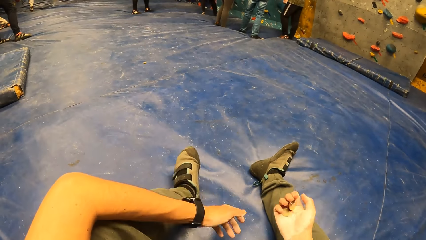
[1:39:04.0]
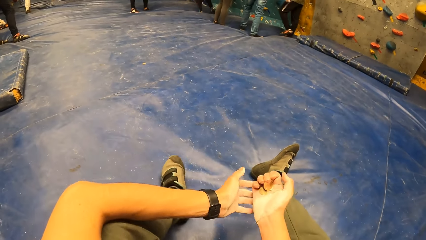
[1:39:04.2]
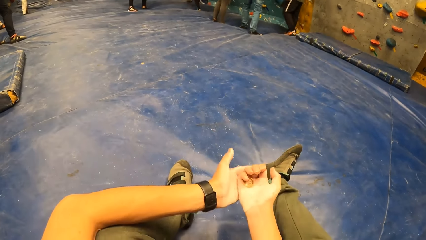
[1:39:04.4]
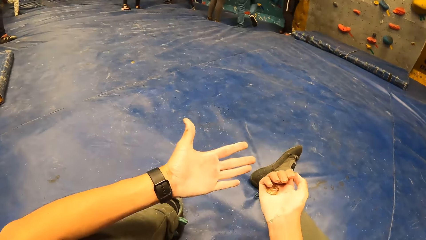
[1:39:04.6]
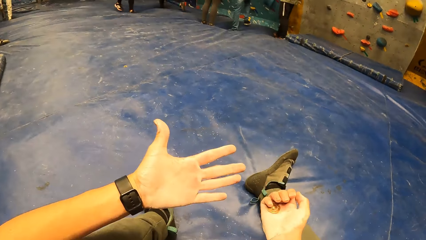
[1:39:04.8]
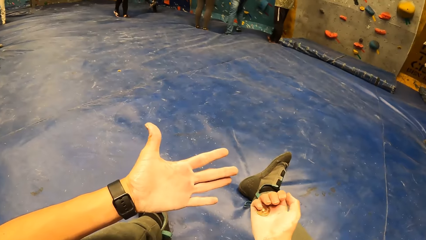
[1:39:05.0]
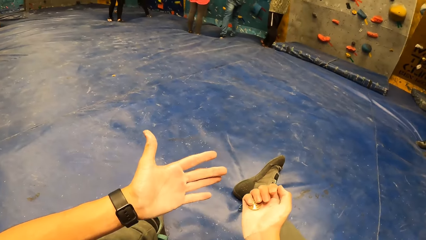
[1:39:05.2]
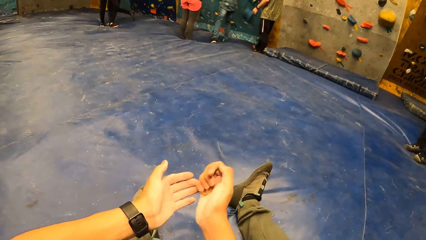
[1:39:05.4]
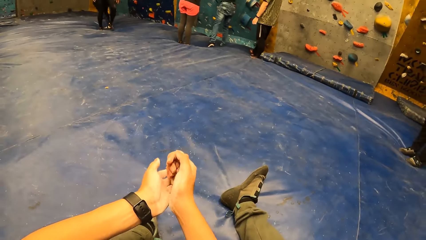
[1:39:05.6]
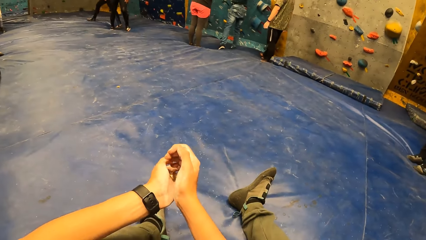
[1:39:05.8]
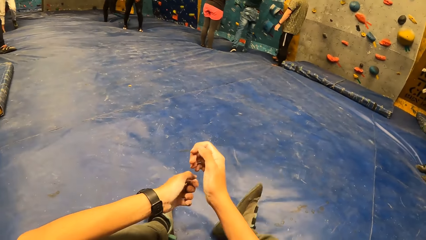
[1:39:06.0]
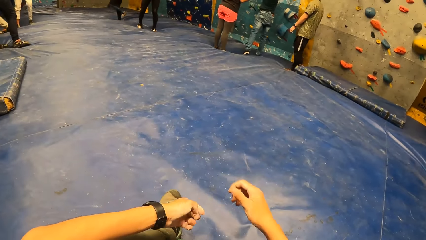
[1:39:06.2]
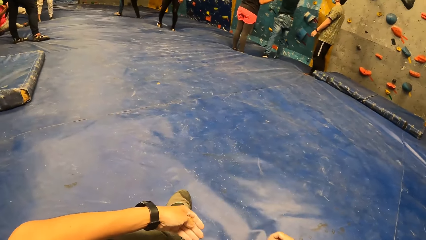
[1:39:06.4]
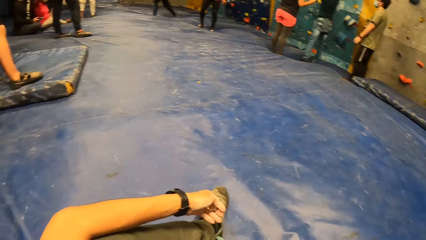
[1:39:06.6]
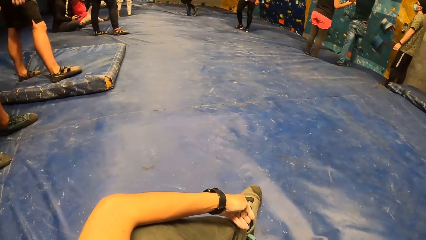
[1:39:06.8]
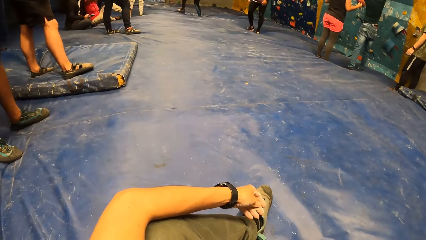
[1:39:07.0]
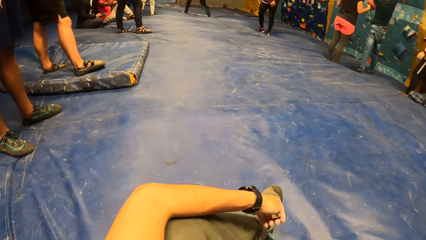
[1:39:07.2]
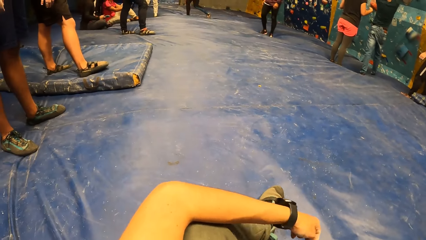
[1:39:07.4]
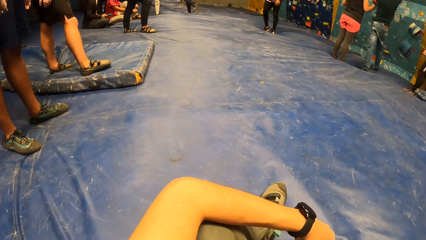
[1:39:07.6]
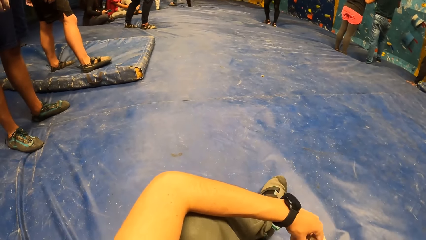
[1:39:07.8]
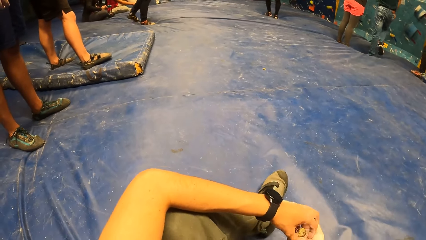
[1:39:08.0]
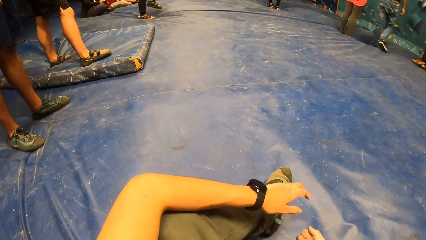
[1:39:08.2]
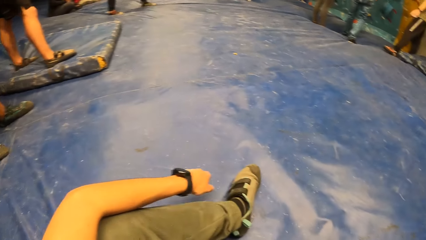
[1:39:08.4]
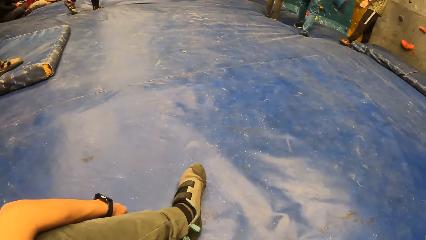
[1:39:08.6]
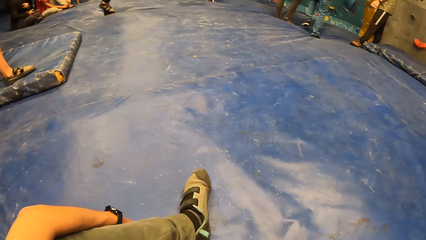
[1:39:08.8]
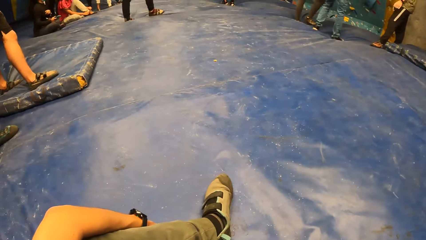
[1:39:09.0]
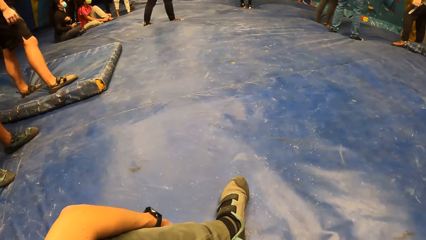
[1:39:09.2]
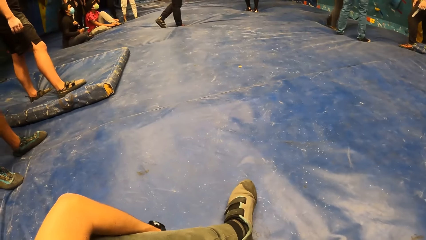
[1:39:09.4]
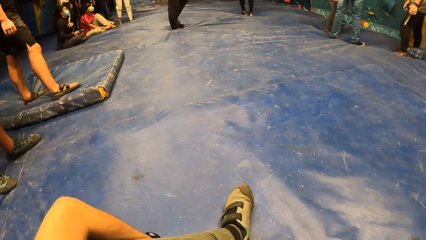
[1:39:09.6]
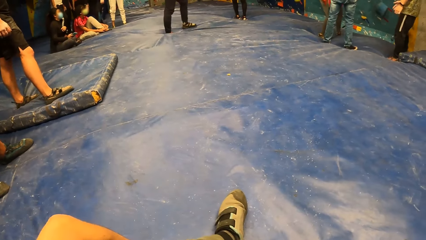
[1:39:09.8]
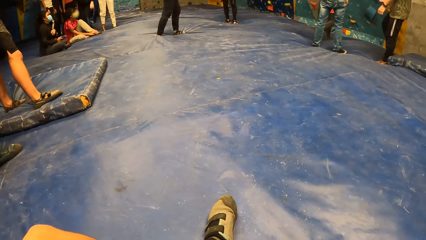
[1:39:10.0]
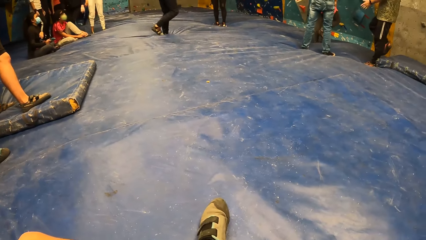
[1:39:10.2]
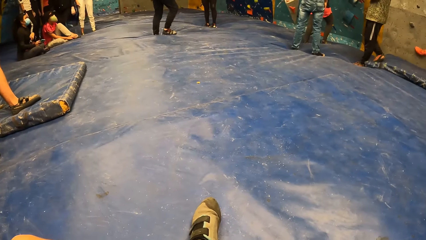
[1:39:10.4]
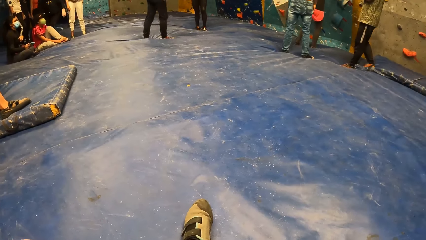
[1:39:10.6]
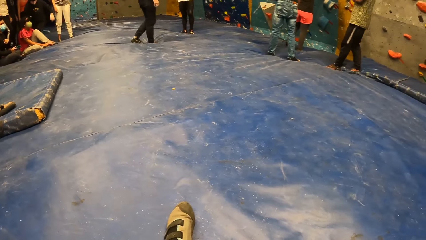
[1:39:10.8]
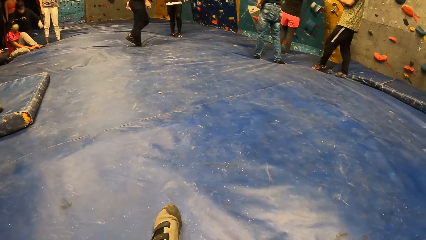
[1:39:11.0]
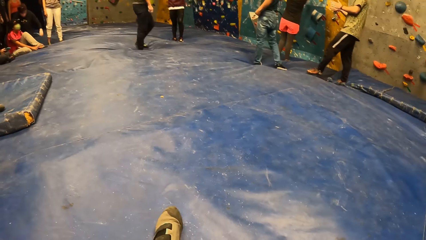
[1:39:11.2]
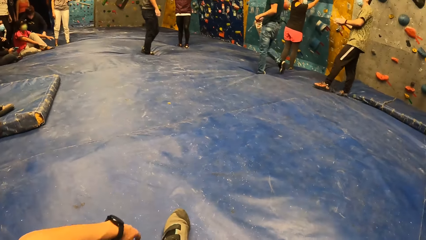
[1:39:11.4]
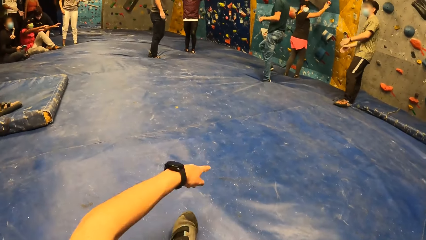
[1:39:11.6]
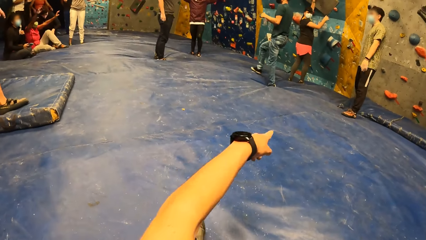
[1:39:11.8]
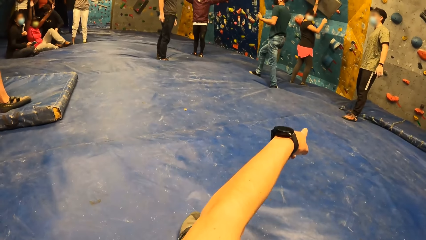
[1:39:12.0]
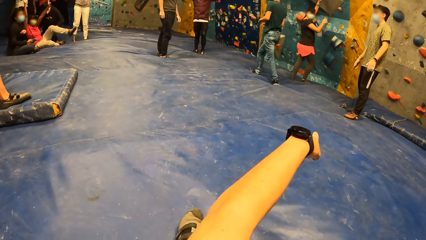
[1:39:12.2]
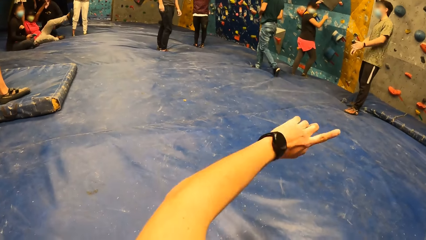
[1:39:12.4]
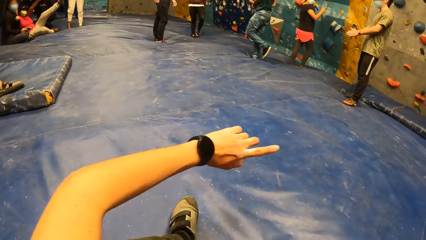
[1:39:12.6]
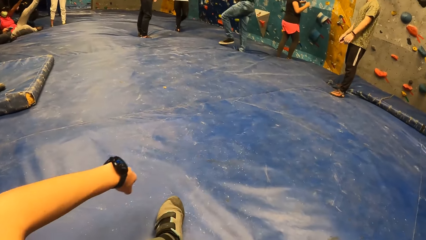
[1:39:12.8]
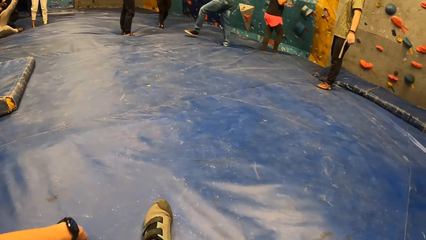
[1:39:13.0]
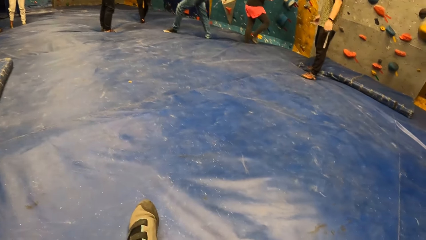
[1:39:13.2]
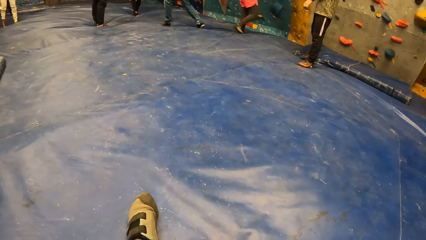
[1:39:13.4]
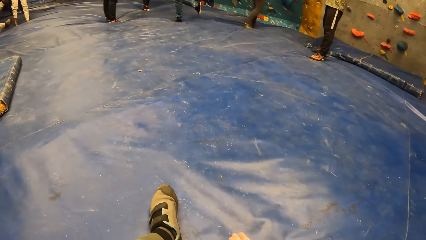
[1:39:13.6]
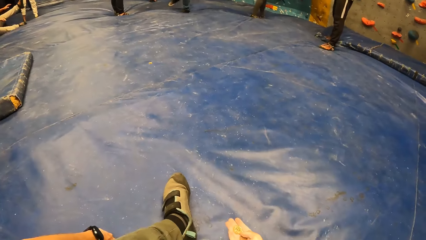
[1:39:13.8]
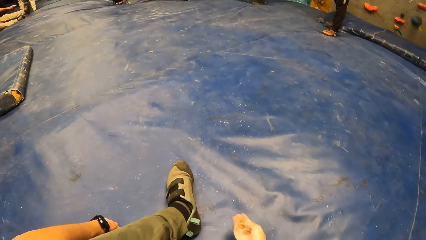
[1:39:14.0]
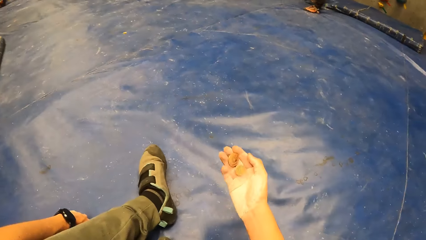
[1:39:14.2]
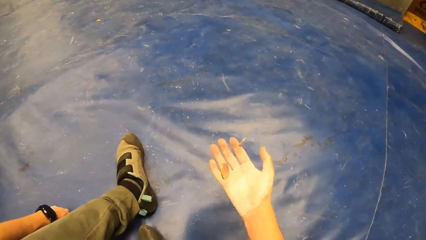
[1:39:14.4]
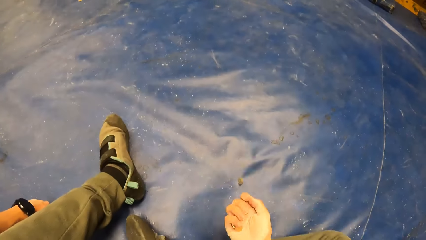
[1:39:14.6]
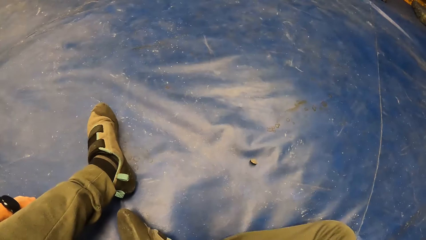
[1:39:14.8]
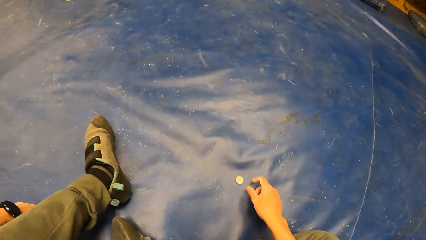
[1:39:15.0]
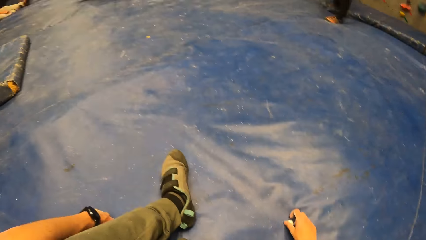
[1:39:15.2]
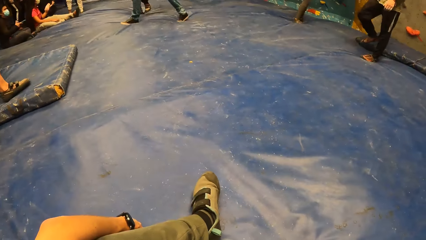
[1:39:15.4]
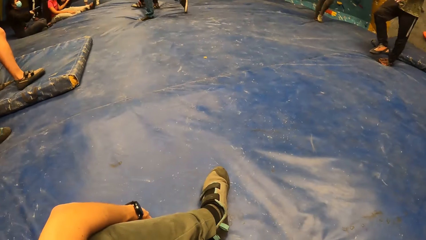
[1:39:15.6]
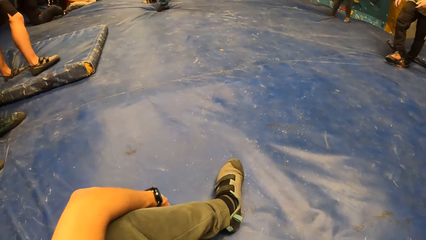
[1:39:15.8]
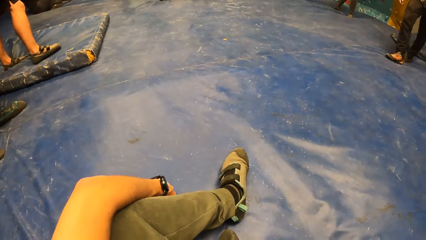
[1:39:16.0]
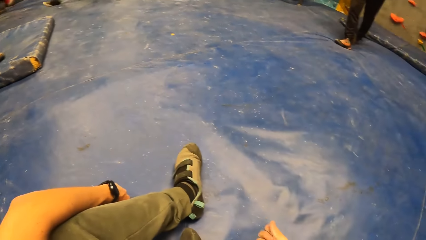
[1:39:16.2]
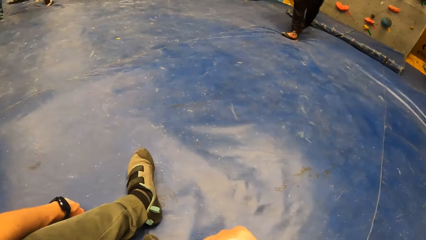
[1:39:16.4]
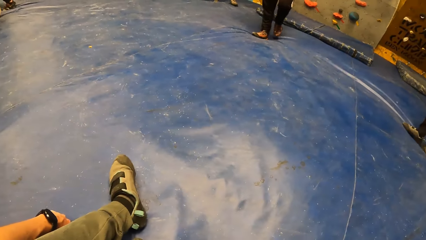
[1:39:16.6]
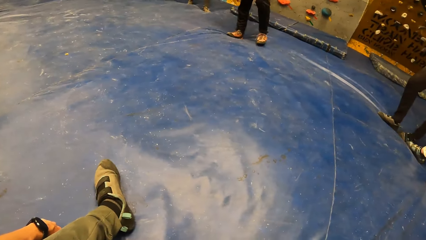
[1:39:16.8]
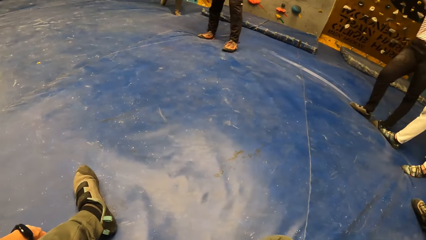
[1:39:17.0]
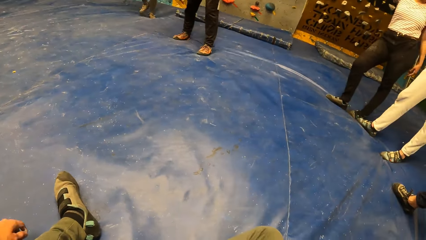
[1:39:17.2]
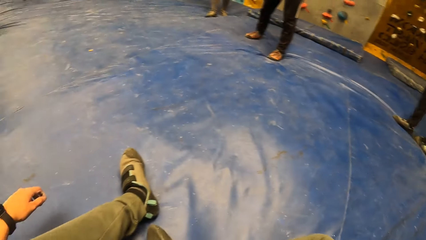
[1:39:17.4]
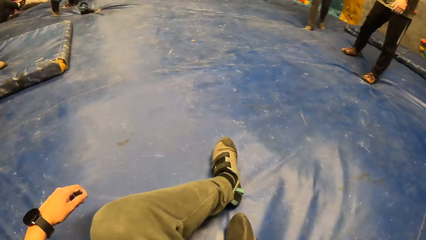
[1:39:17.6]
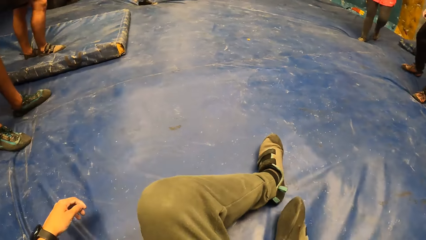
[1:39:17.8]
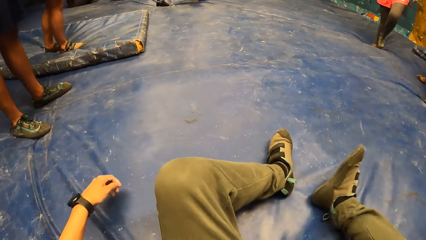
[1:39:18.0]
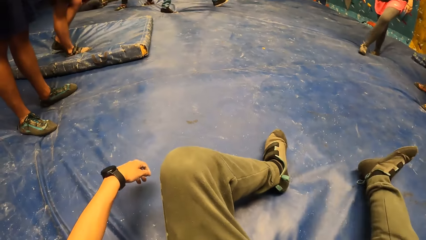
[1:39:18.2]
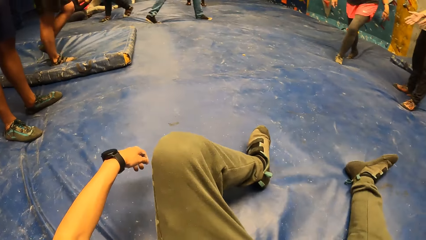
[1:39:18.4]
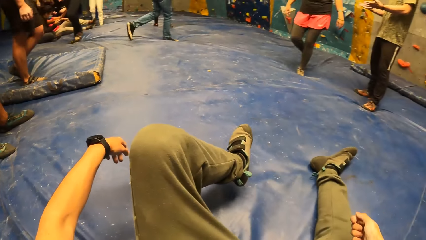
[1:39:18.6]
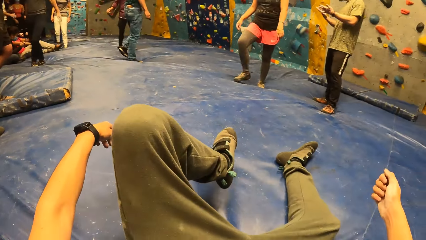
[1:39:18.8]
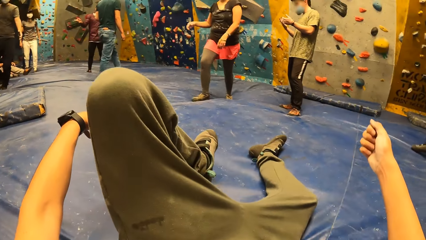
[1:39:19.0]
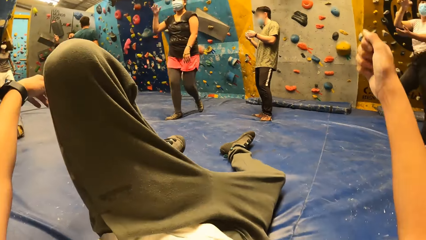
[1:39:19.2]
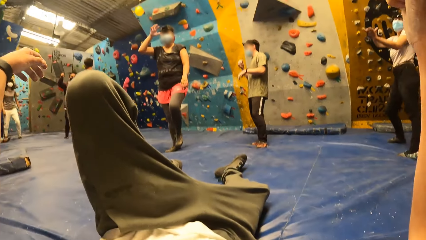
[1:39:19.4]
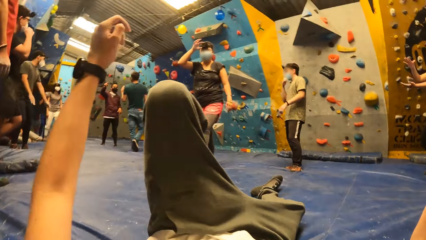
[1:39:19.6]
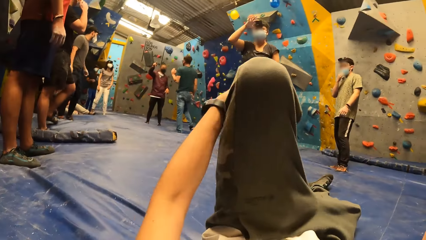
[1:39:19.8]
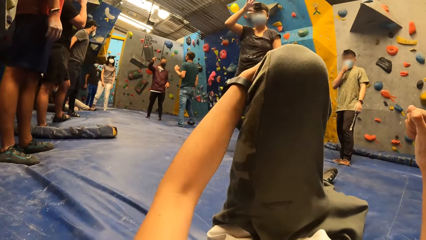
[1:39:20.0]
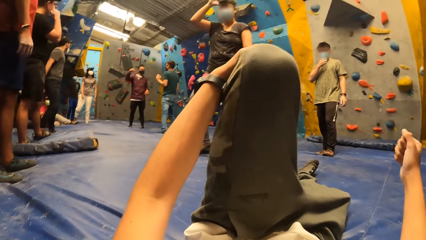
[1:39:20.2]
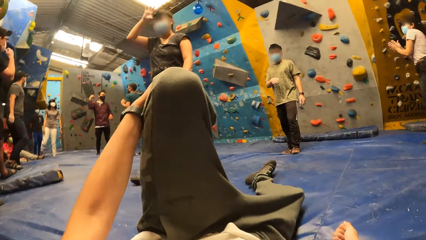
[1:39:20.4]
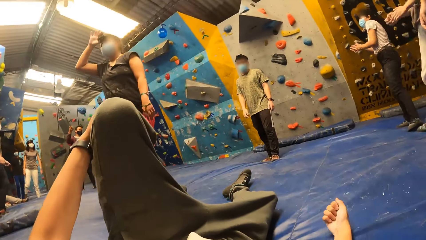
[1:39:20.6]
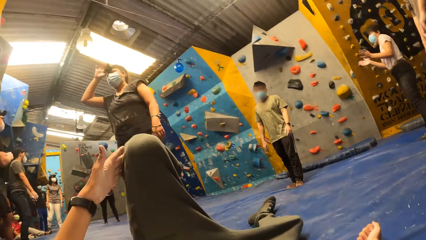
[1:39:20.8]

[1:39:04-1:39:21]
The camera wearer holds the coin. He passes the coin from his right hand to his left hand. He looks down. He points to the bouldering wall. He stretches a hand. He looks down. He flips the coin with his right hand. He picks up the coin from the floor with his right hand. He unfolds his leg. He lays on the floor.
